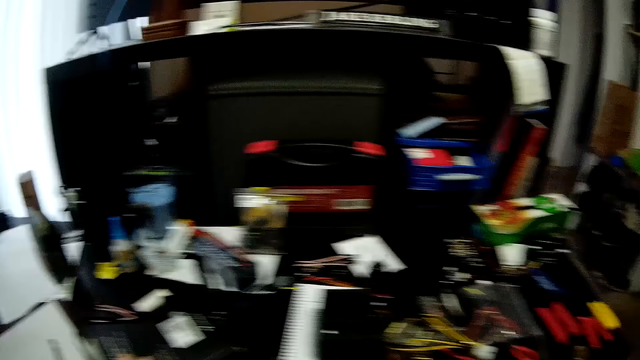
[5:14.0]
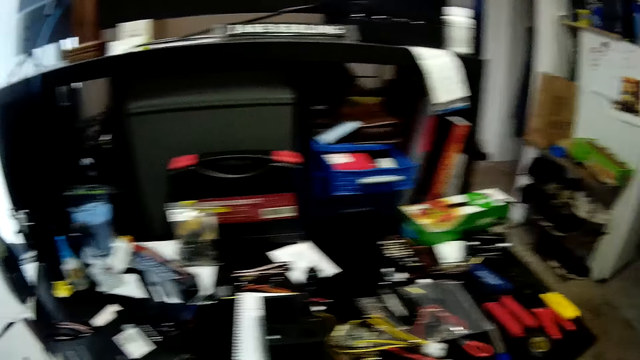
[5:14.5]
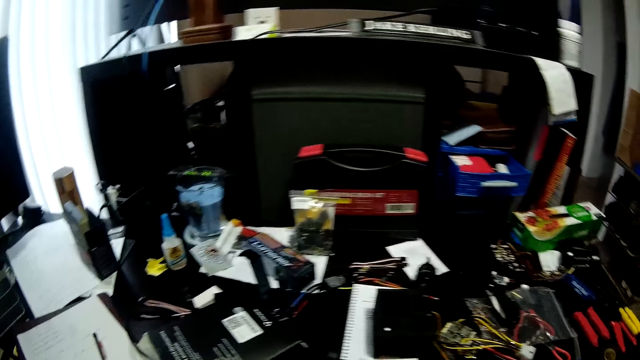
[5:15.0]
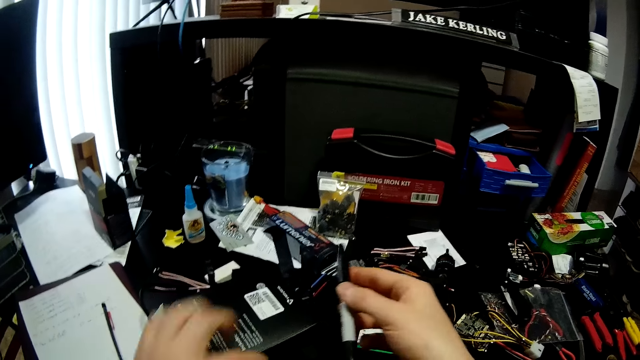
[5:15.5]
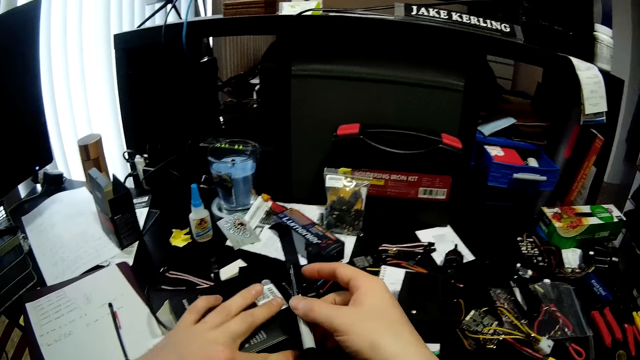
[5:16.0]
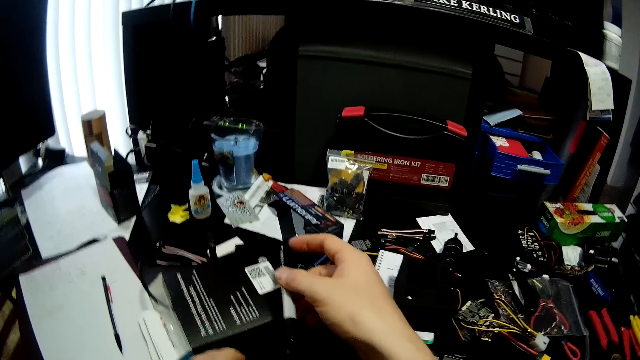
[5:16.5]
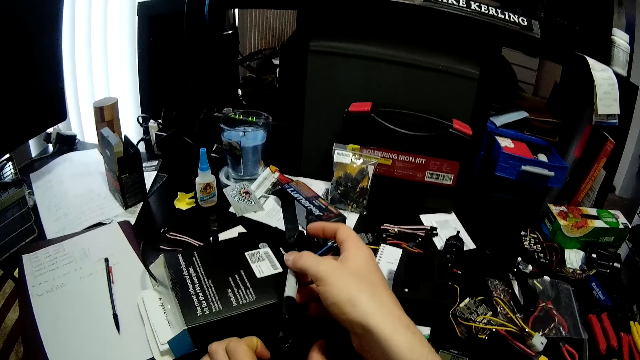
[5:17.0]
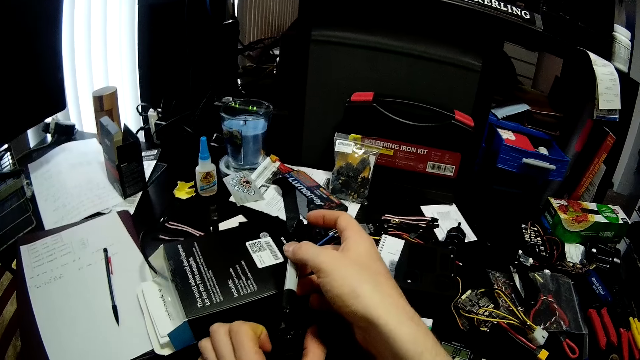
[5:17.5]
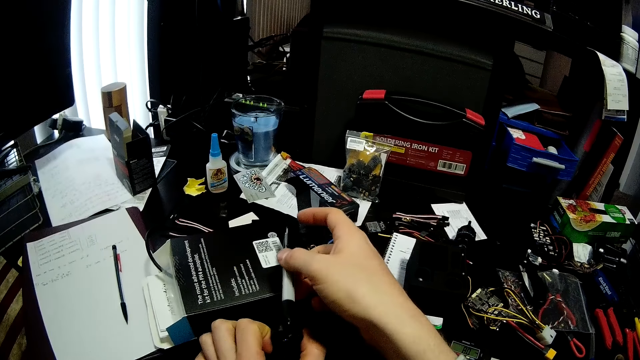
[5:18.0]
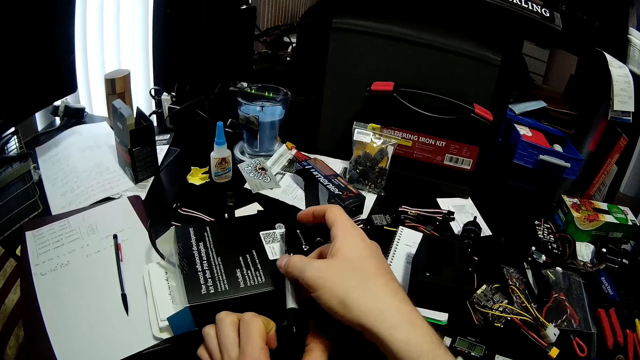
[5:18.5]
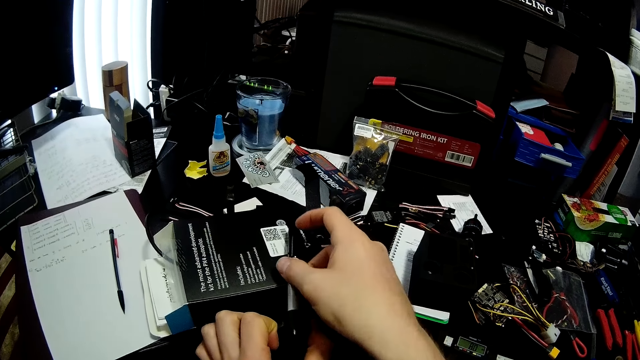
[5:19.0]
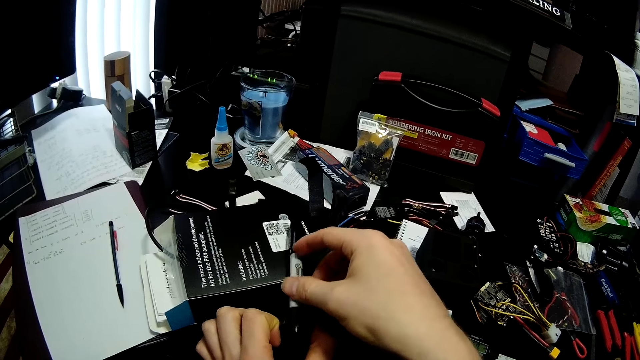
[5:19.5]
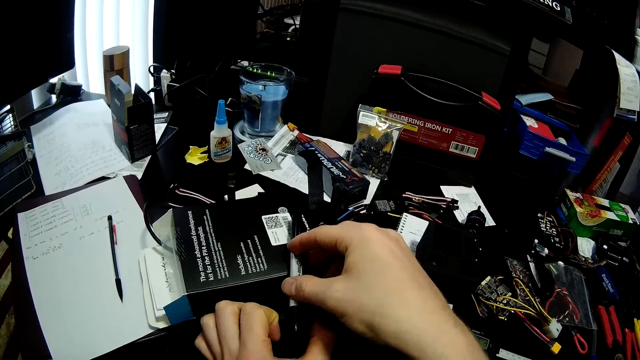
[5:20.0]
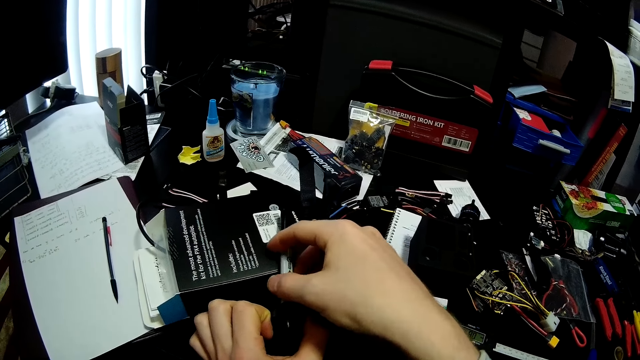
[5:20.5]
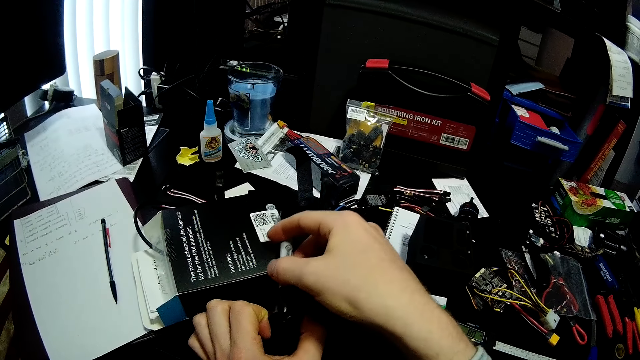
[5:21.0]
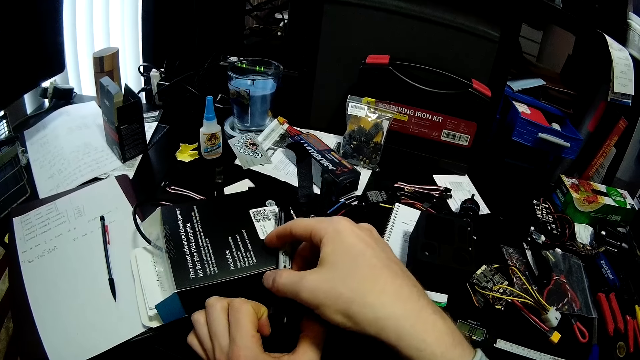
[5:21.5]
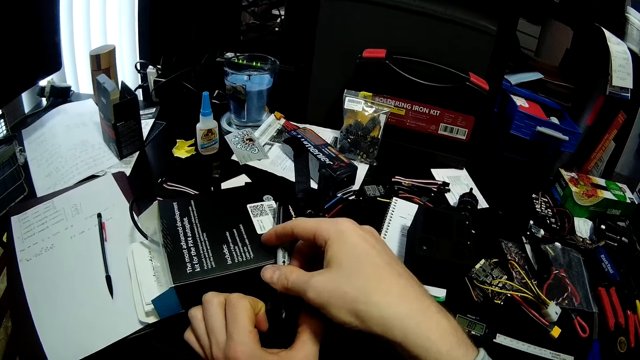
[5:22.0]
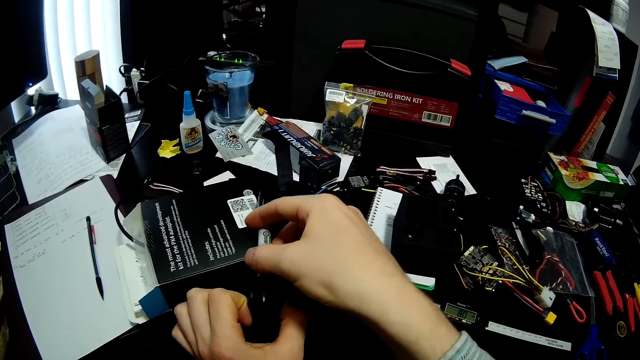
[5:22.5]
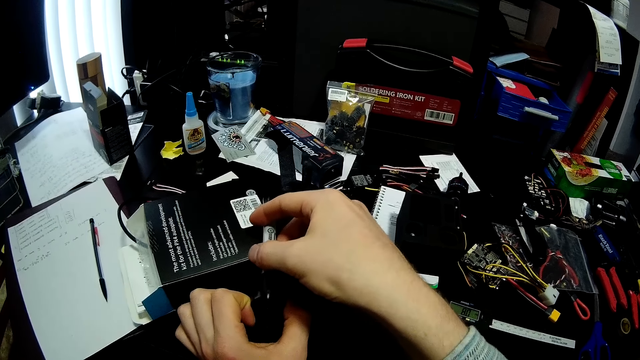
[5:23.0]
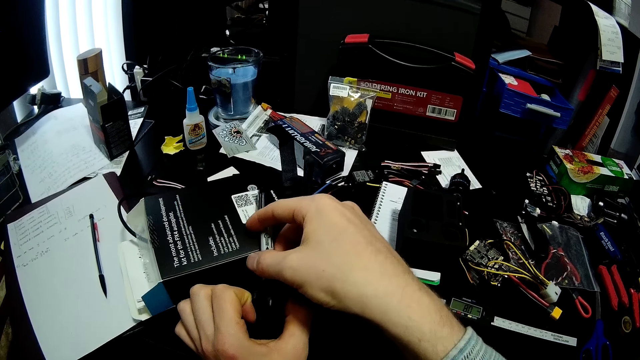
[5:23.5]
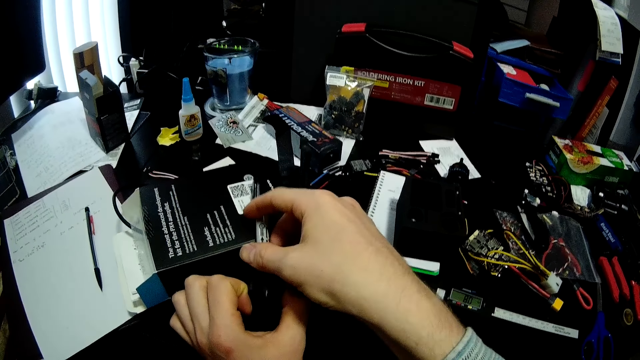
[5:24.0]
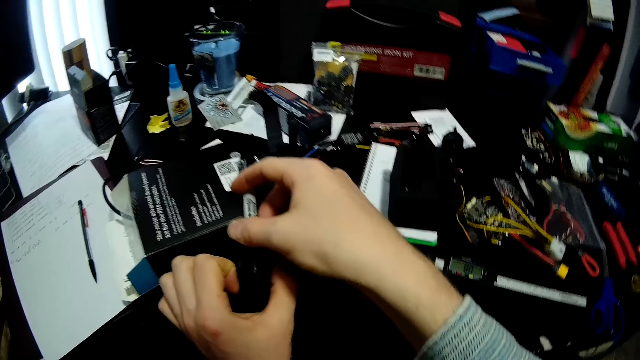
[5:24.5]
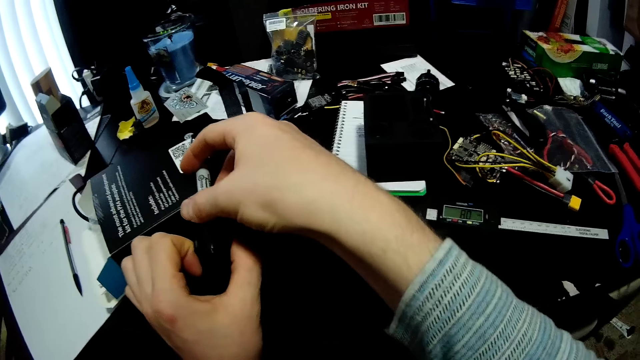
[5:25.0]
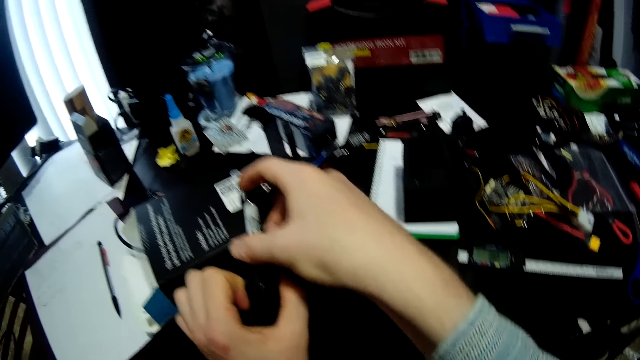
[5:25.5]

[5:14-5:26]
The camera wearer picks up a marker pen. They place the marker on the carton. They hold something. They move the pen.

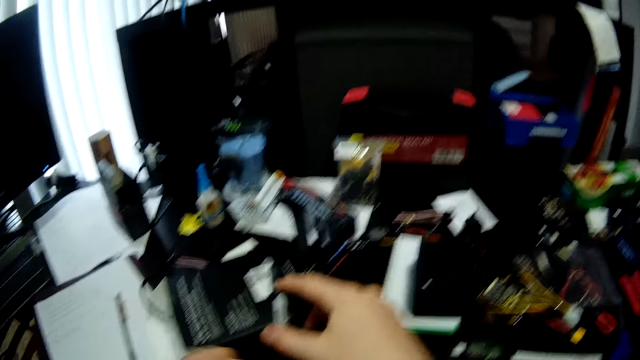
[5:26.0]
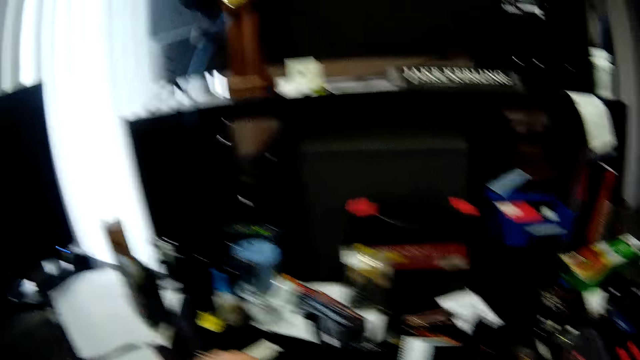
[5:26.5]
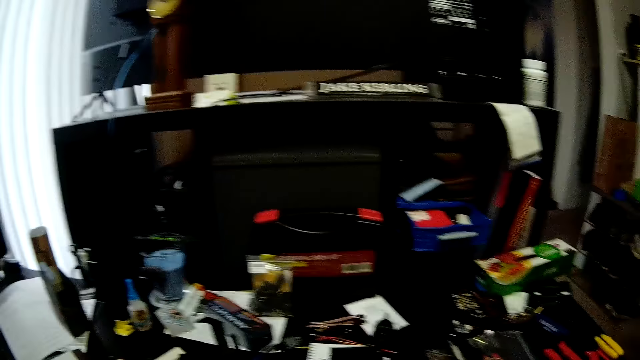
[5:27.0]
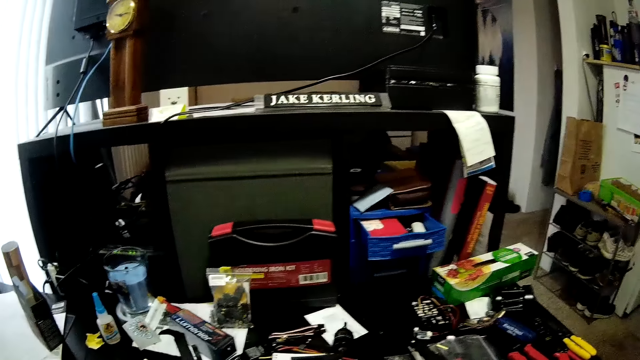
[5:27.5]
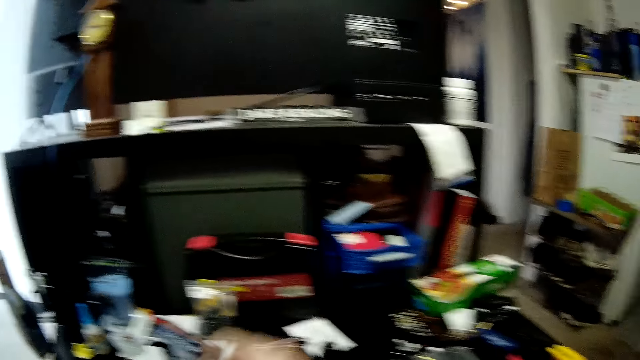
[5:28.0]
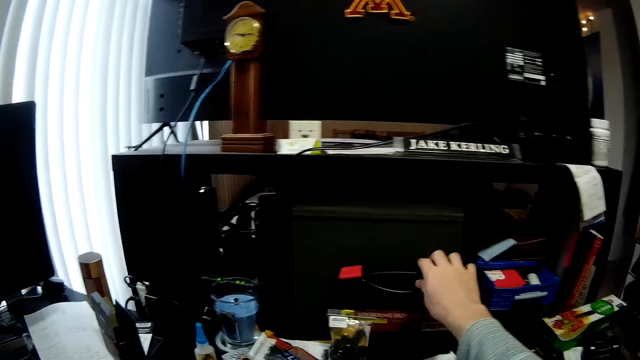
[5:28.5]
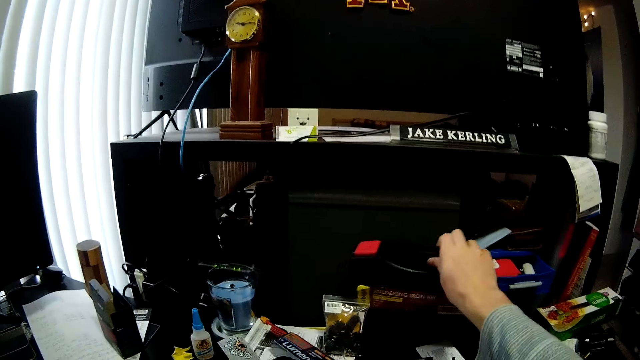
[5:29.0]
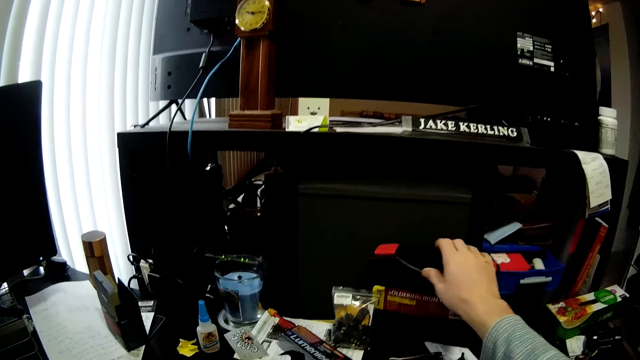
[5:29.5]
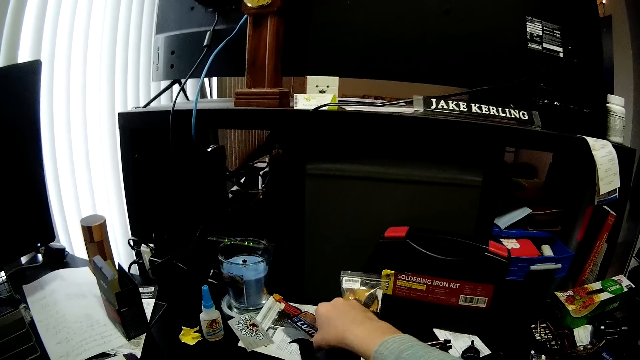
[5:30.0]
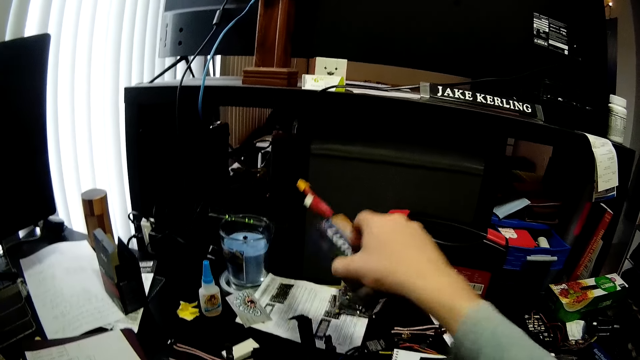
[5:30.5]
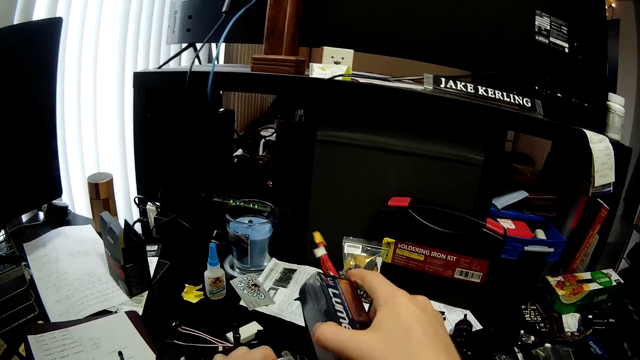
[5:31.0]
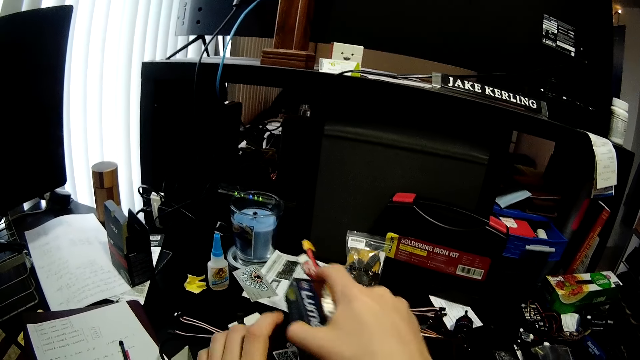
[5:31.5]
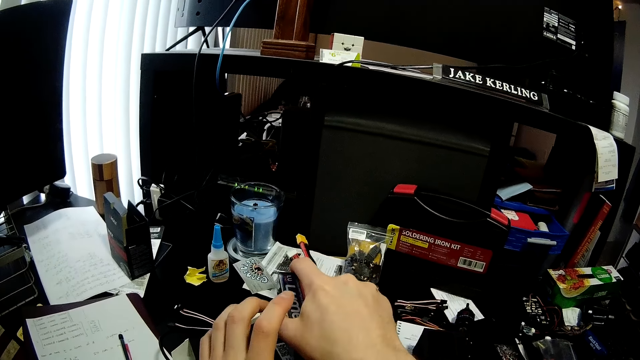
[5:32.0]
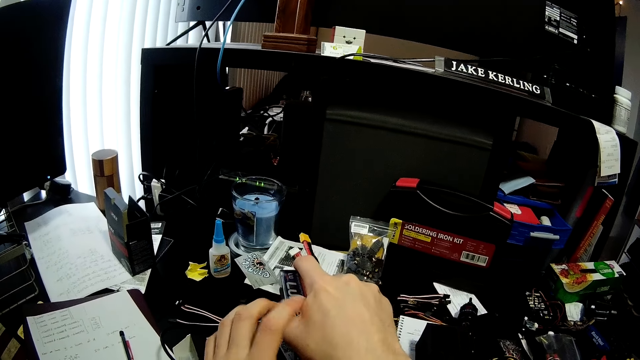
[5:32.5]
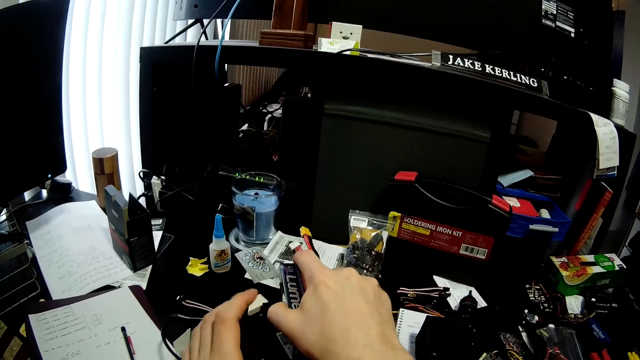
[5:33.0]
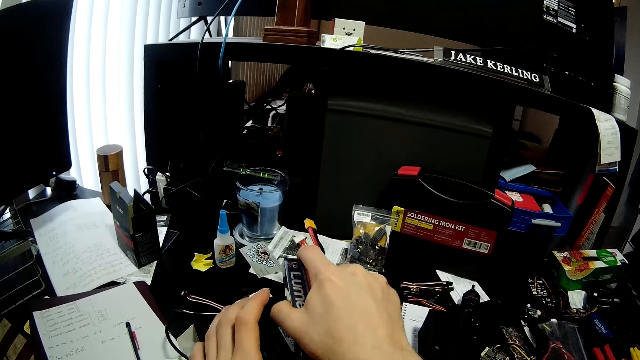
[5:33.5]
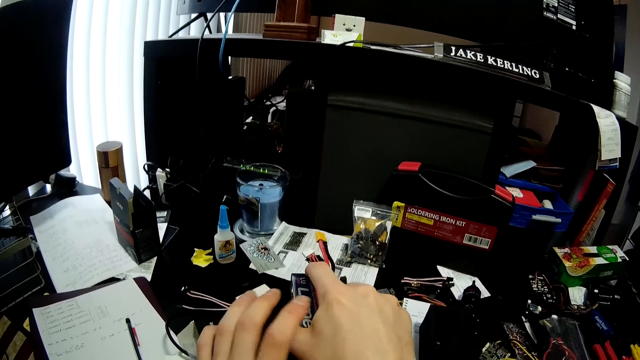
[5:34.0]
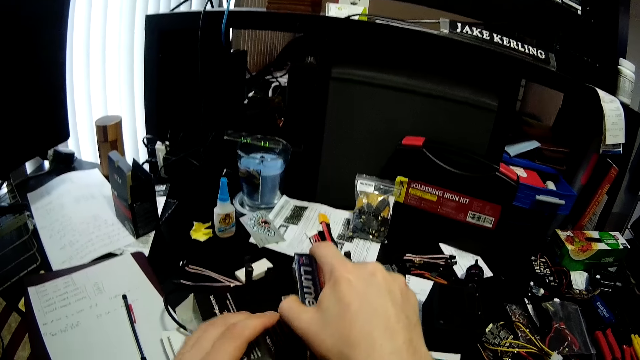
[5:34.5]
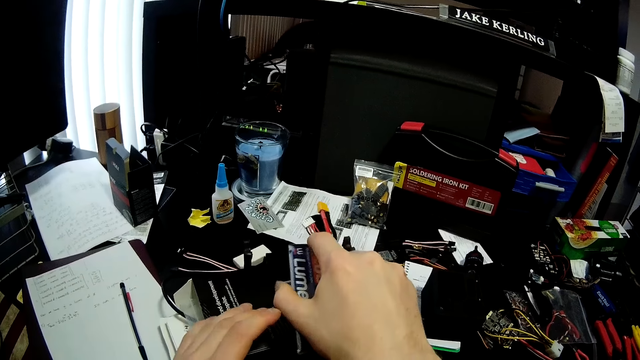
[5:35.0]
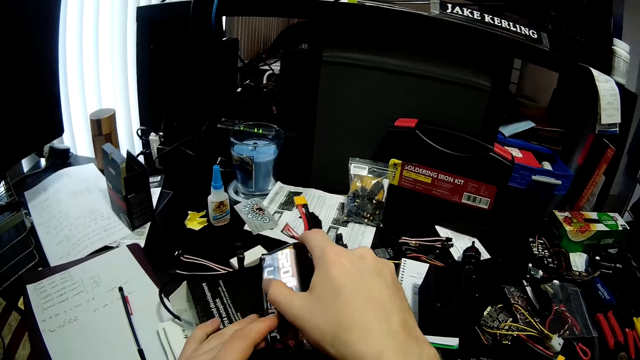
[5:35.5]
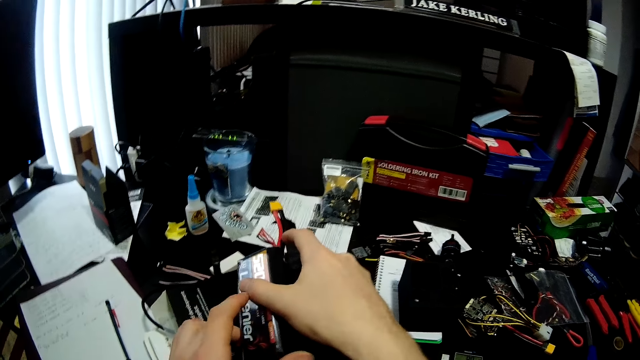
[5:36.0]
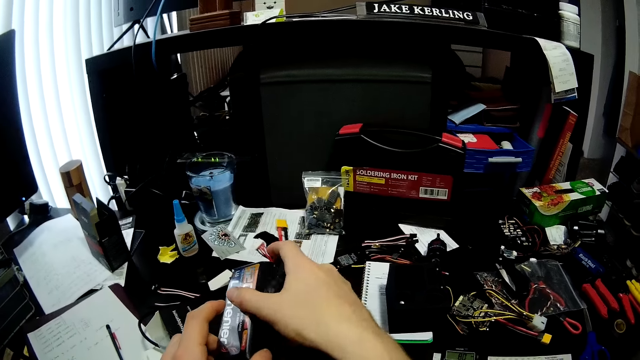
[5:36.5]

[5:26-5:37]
The camera wearer holds something. They adjust a box. They place a battery on the carton. They pick up the lumenier box and put the lumenier box on something.
